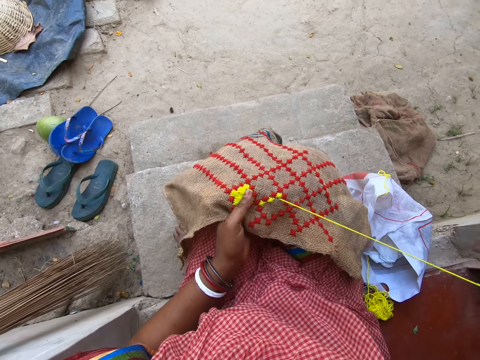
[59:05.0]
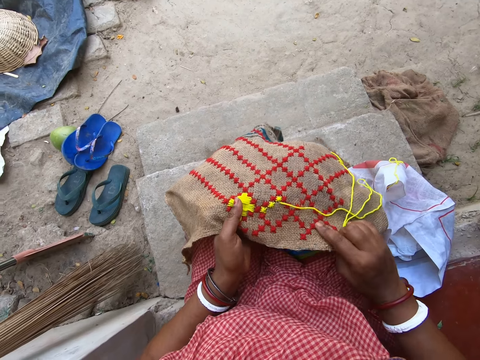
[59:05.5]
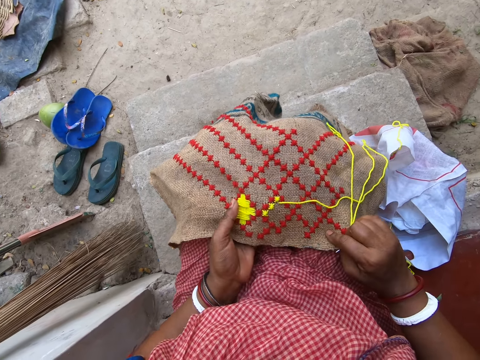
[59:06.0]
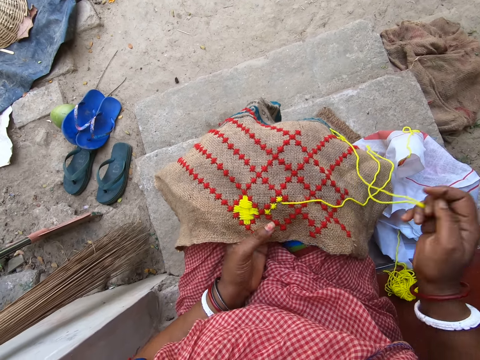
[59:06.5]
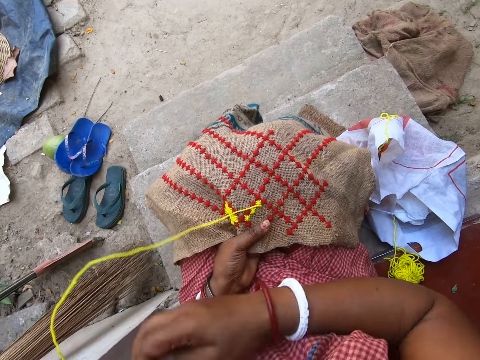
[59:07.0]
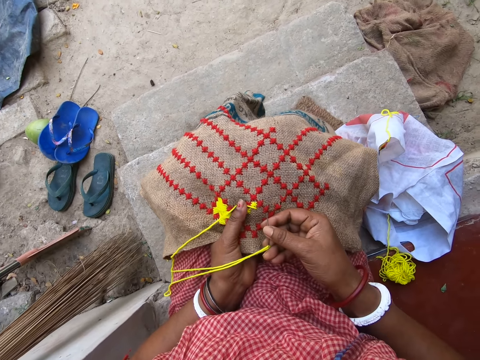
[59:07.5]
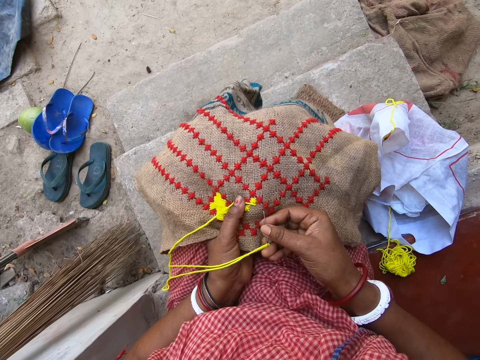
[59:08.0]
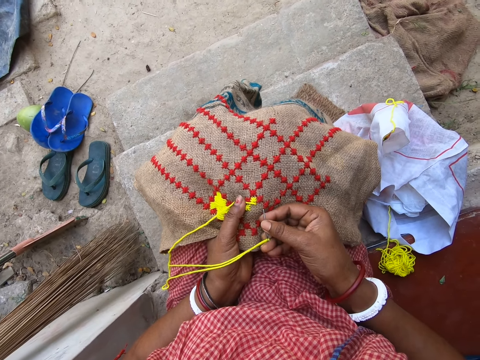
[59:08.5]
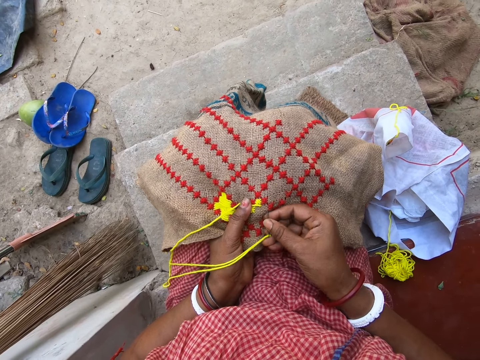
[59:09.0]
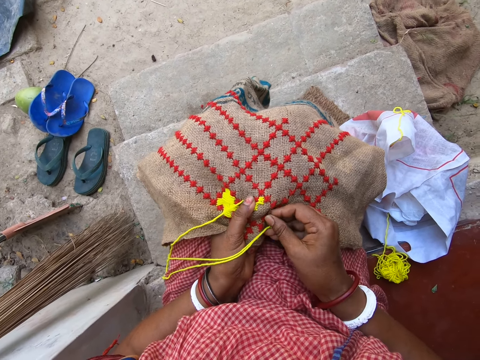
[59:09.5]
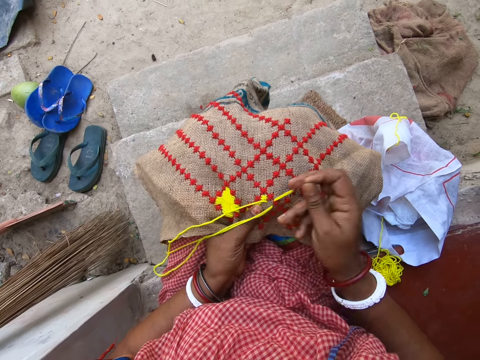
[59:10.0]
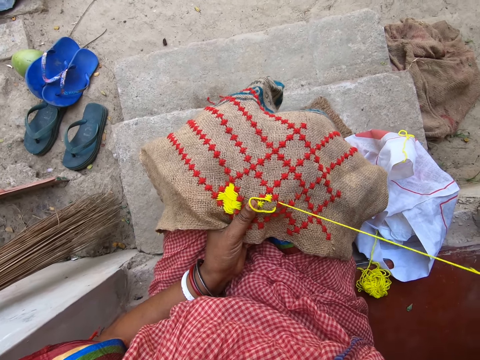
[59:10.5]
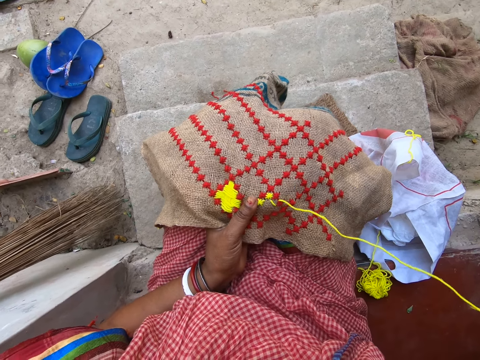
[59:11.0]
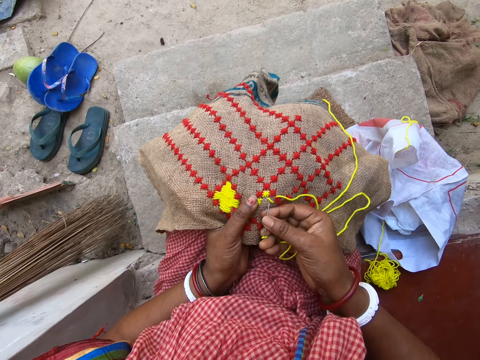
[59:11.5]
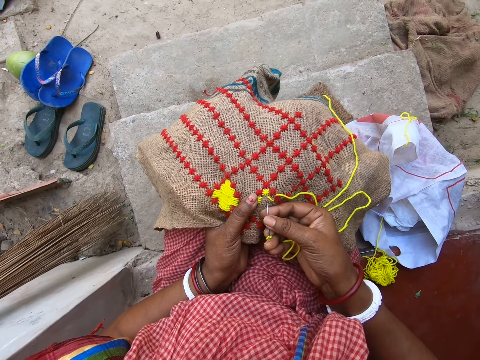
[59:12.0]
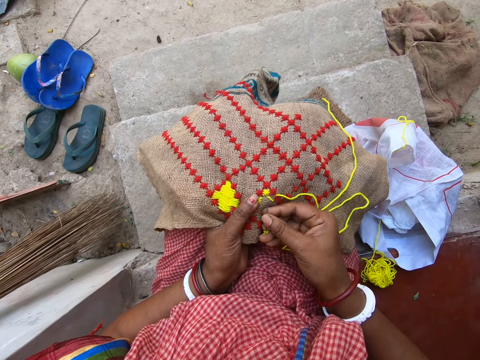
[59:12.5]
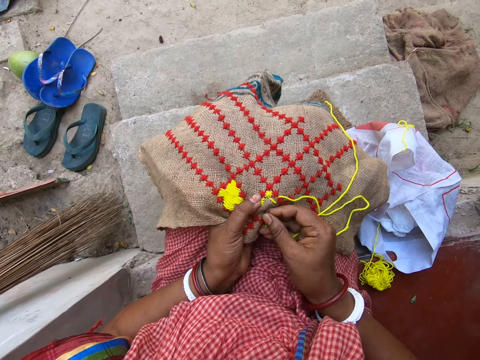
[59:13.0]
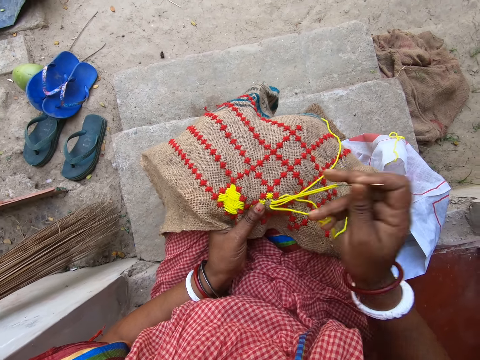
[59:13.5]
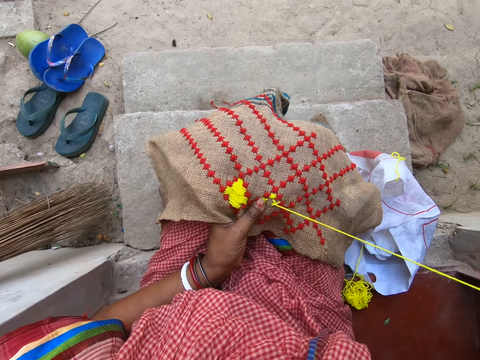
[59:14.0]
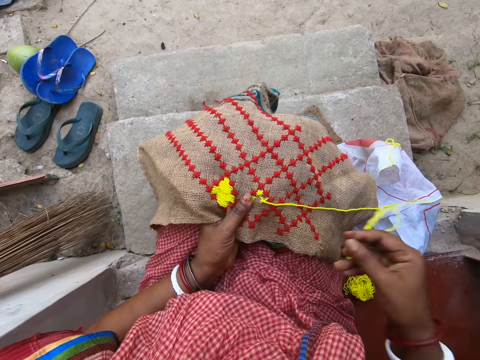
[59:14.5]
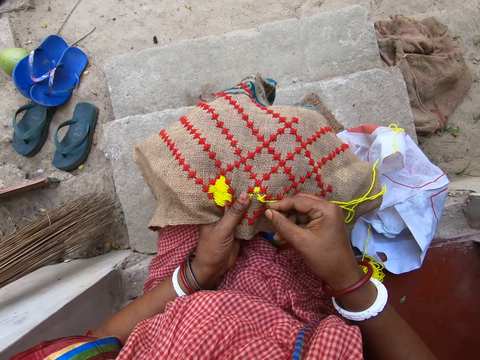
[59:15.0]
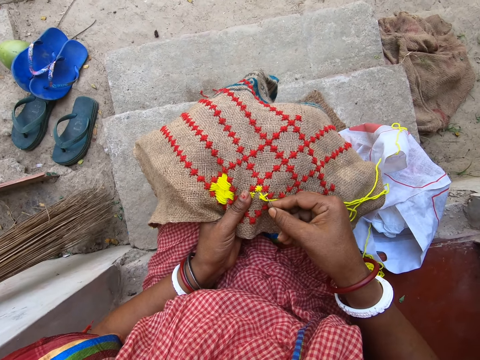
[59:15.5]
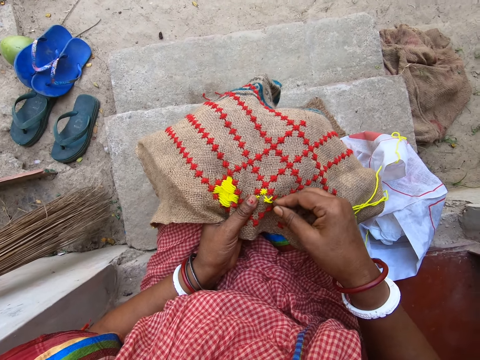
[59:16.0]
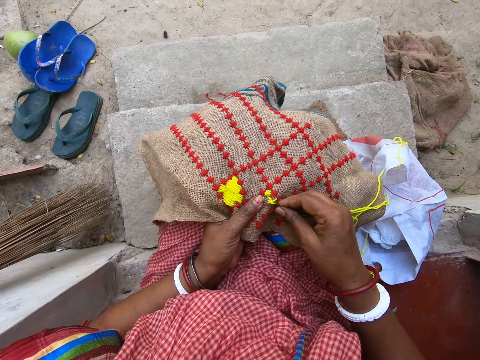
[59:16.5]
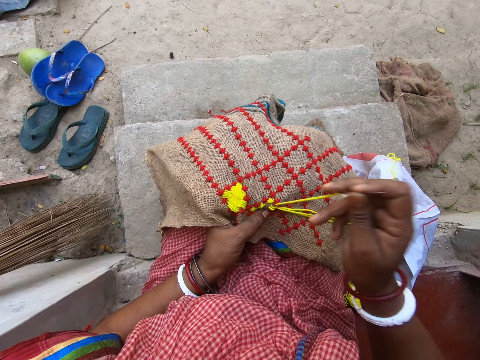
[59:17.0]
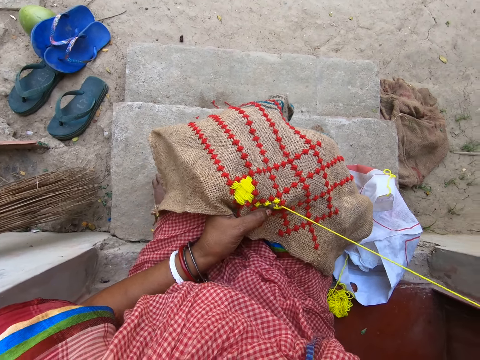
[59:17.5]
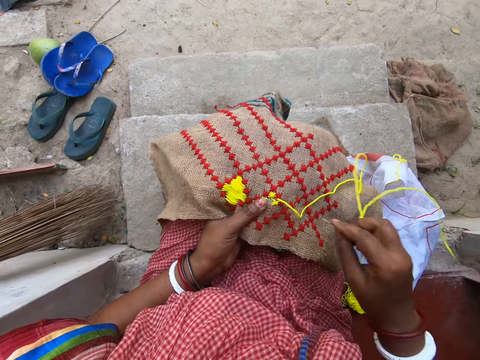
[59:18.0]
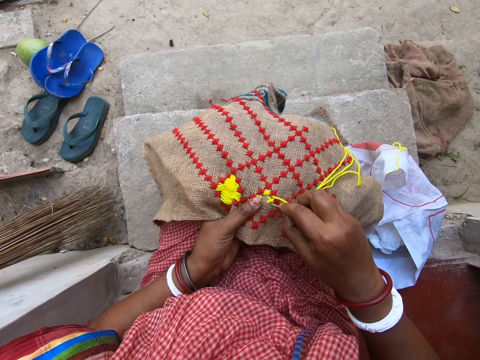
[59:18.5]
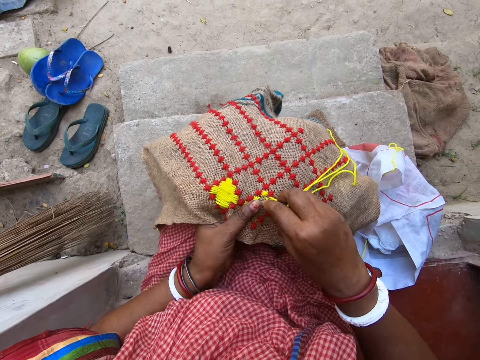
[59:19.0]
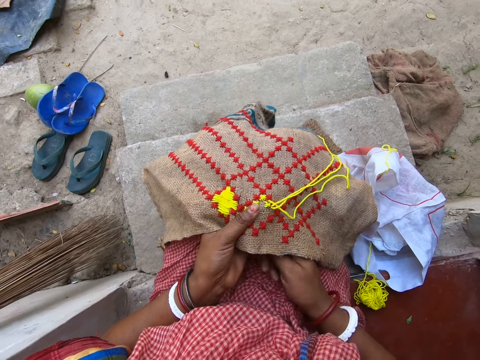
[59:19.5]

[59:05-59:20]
The camera wearer adjusts the clothing material on her lap with her hands. She inserts the hook into the clothing material with her right hand. She picks the hook from the clothing material with her right hand. She inserts the hook into the clothing material with her right hand. She picks the hook from the clothing material with her right hand. She inserts the hook into the clothing material with her right hand. She picks the hook from the clothing material with her right hand. She inserts the hook into the clothing material with her right hand.

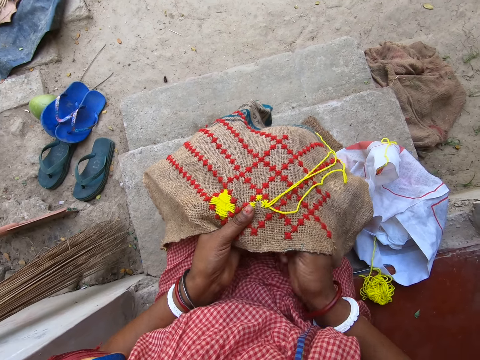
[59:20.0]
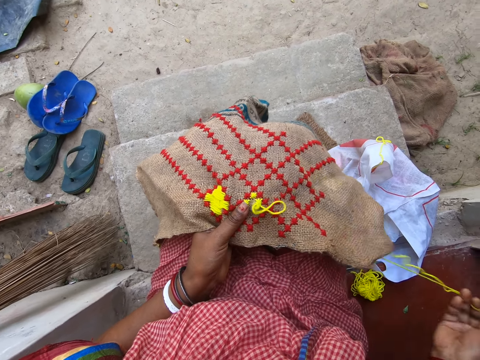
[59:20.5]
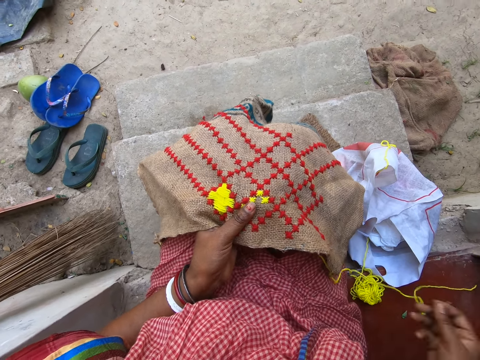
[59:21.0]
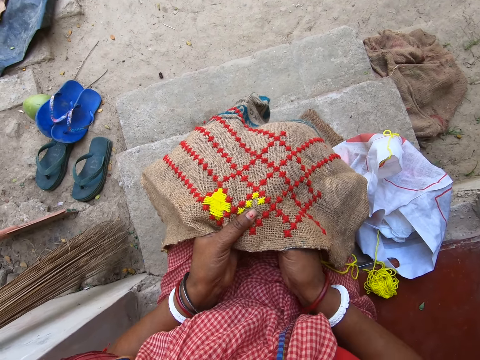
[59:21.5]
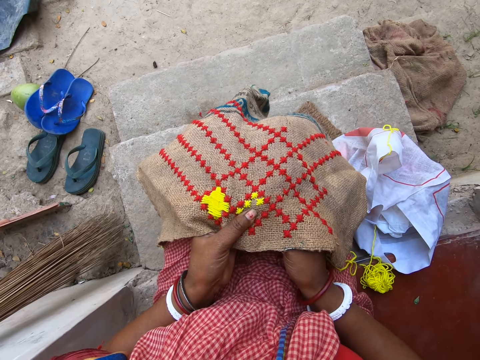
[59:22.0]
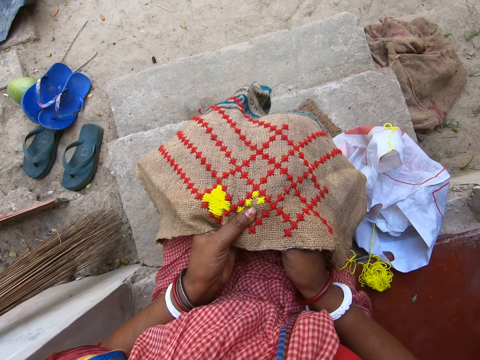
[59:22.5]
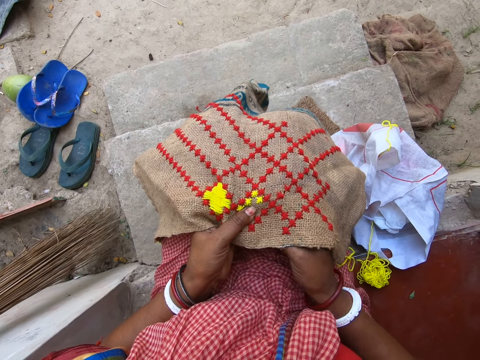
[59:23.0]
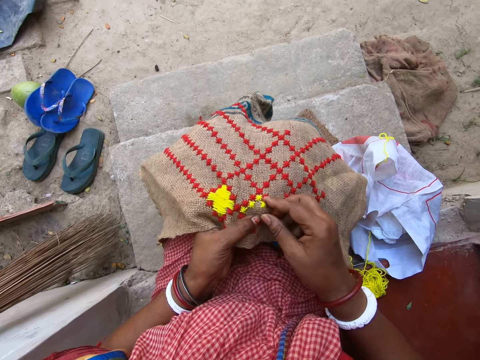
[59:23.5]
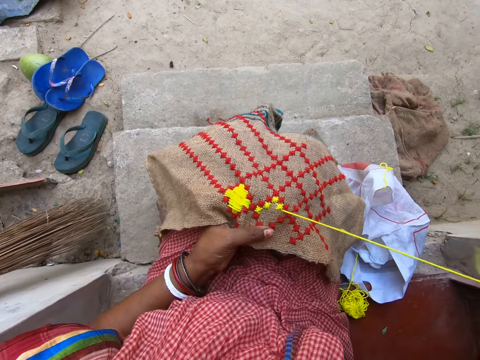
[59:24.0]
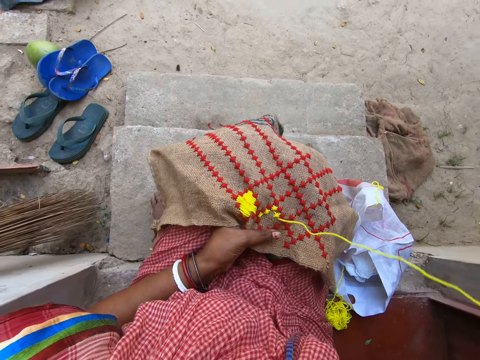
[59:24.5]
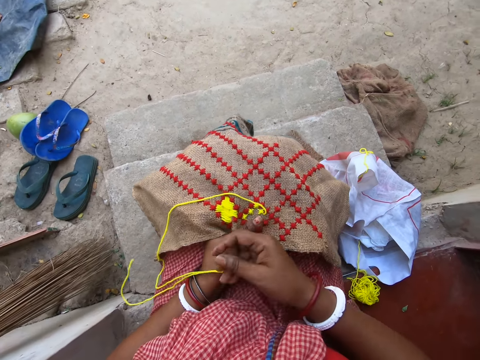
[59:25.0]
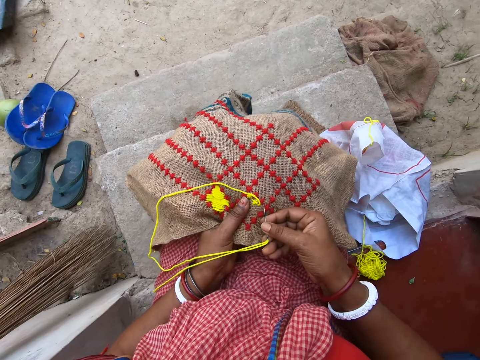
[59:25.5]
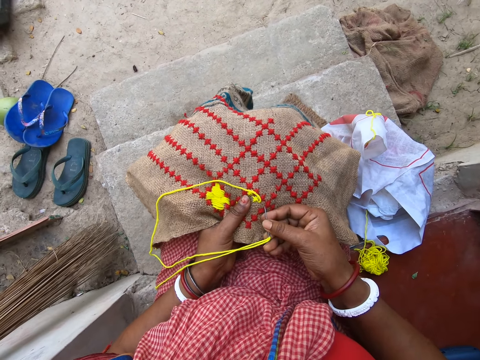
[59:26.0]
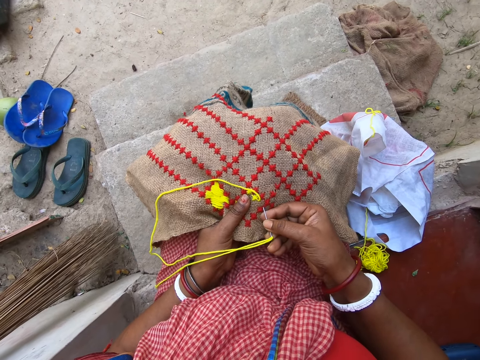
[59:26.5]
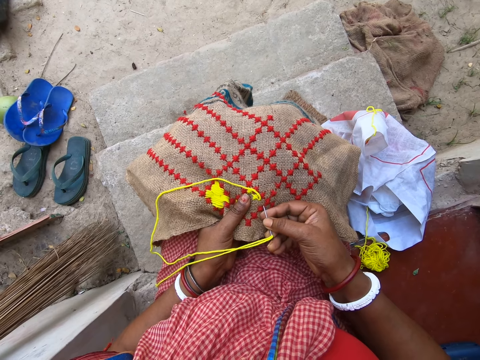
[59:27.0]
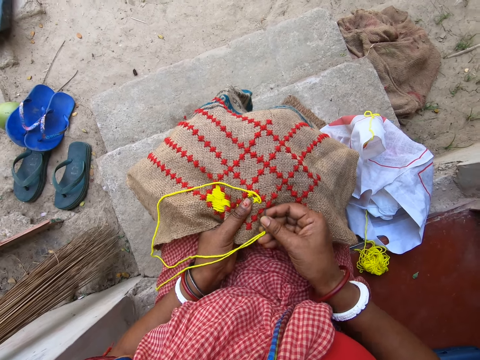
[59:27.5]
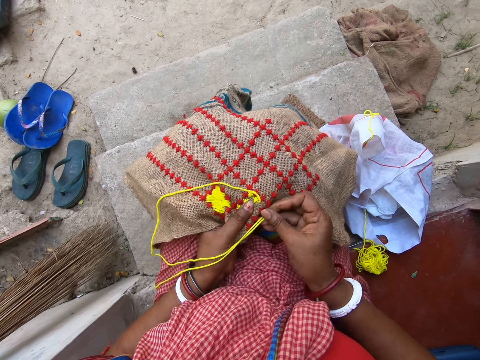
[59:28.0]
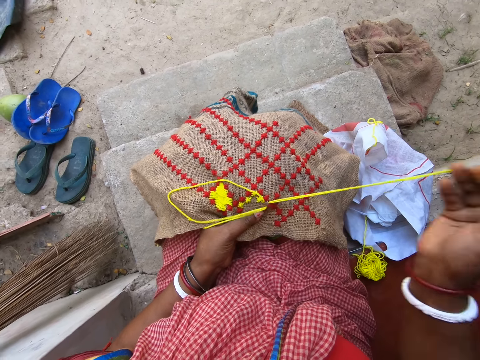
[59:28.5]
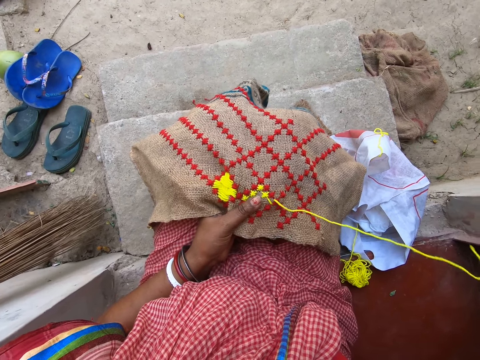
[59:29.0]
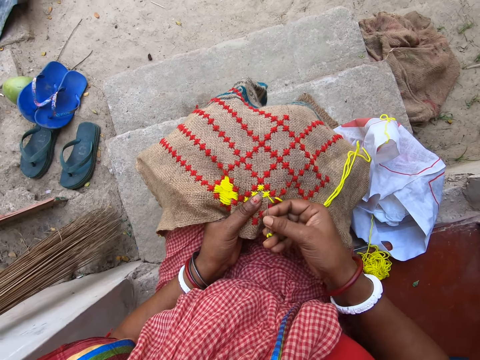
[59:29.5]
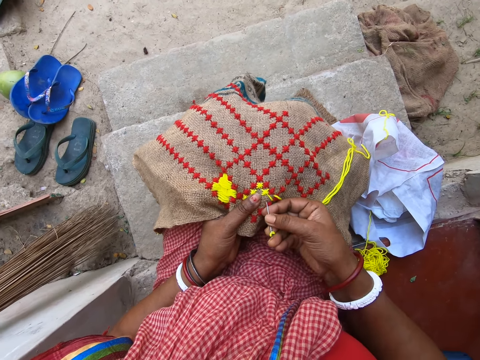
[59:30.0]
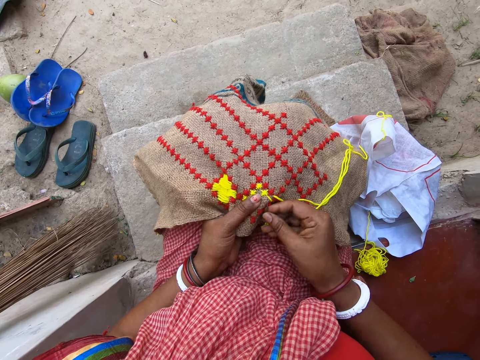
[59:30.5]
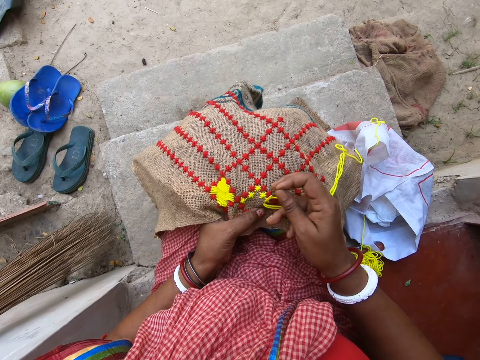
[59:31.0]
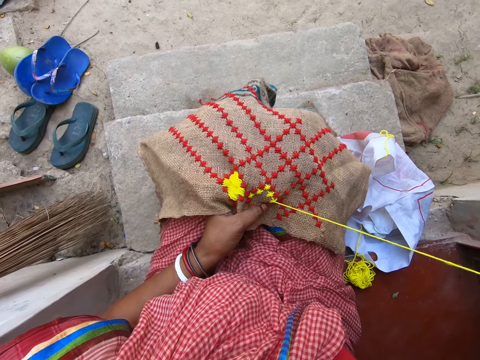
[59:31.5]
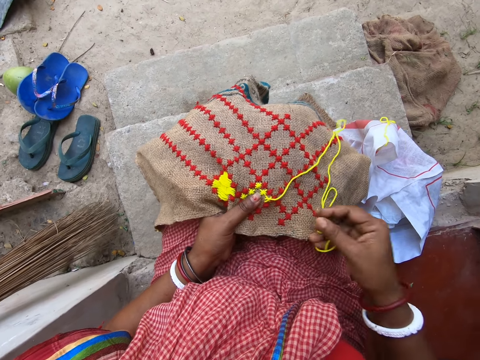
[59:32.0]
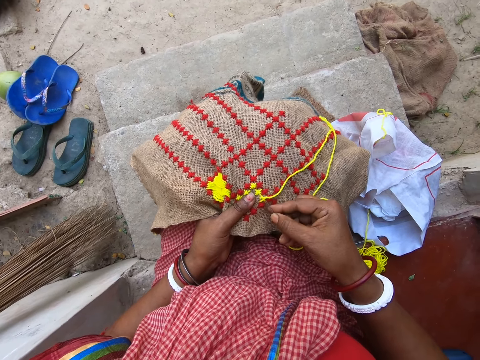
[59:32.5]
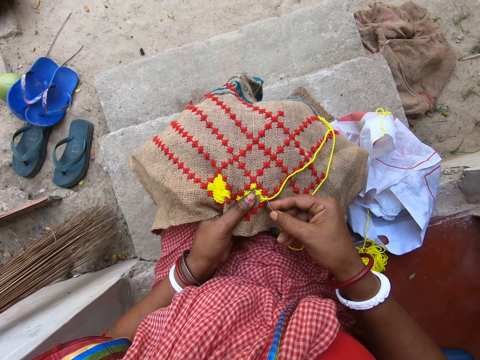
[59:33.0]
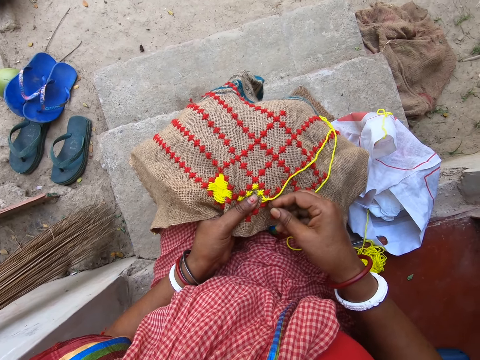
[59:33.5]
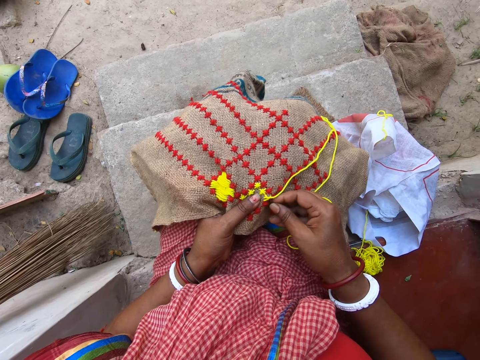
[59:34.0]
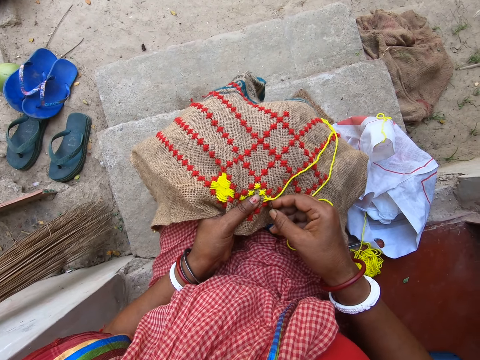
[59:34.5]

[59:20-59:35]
The camera wearer picks the hook from under the clothing material with her right hand. She inserts the hook into the clothing material with her right hand. She picks the hook from the clothing material with her right hand. She inserts the hook into the clothing material with her right hand. She picks the hook from the clothing material with her right hand. She inserts the hook into the clothing material with her right hand. She picks the hook from the clothing material with her right hand. She inserts the hook into the clothing material with her right hand.
